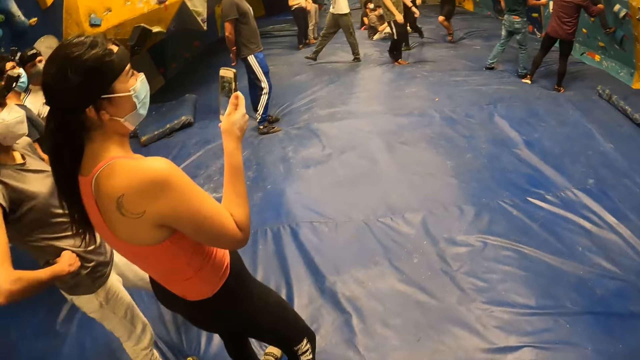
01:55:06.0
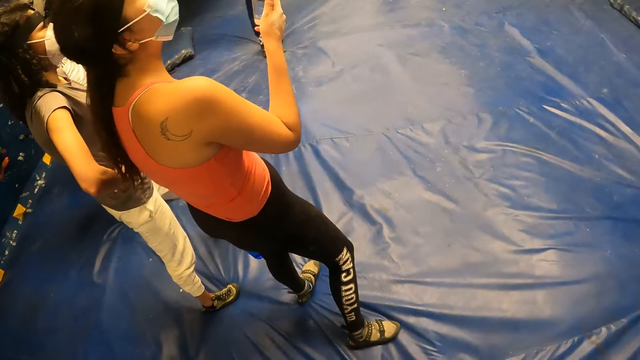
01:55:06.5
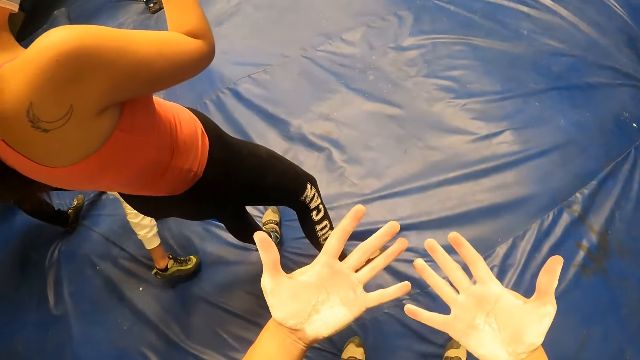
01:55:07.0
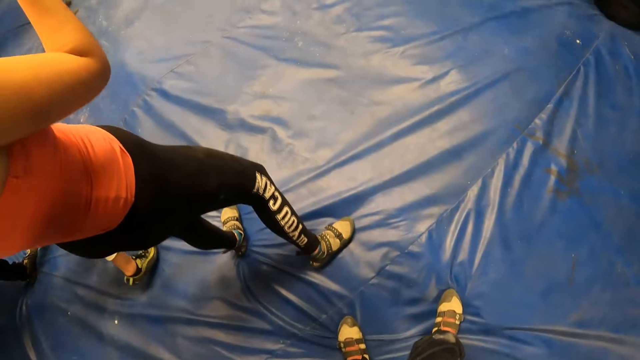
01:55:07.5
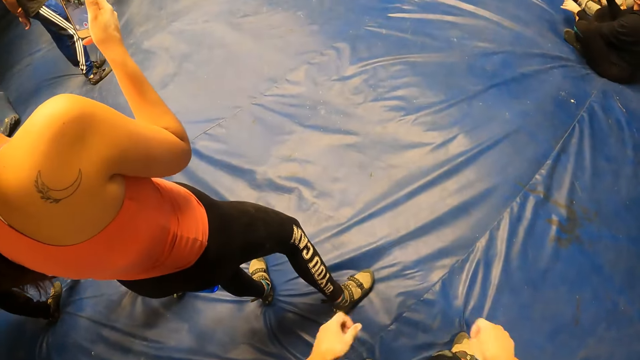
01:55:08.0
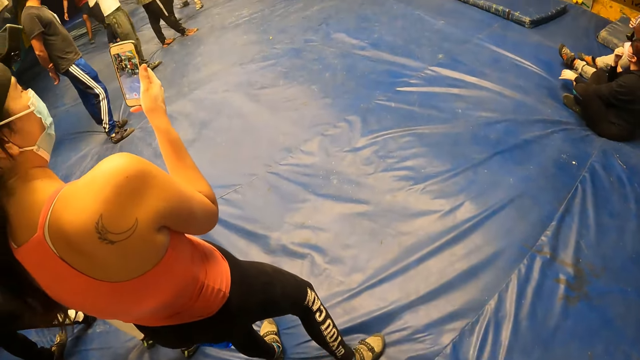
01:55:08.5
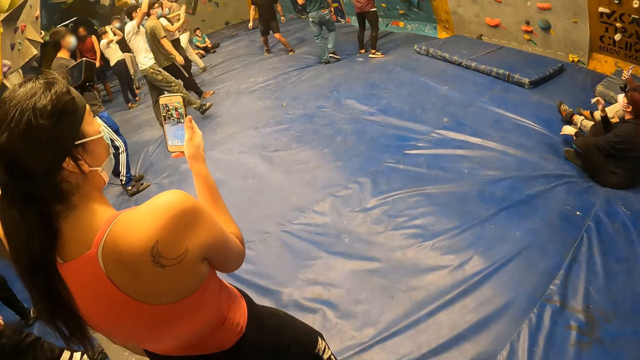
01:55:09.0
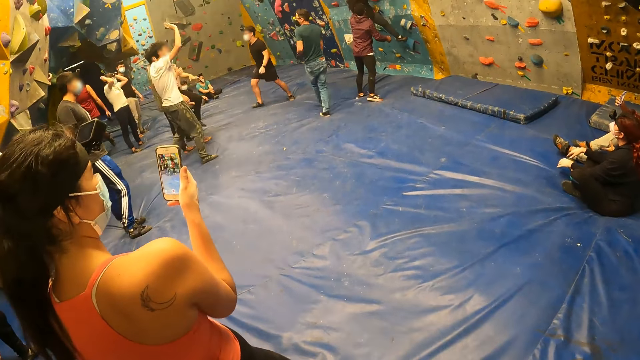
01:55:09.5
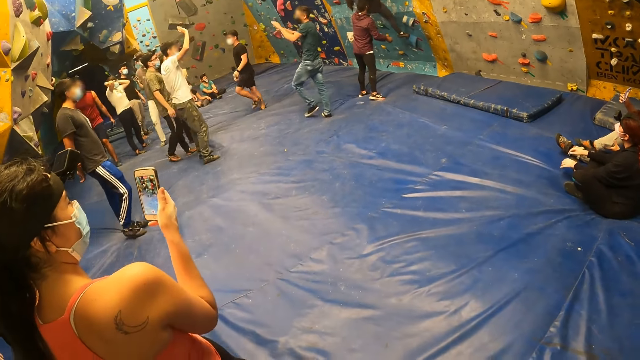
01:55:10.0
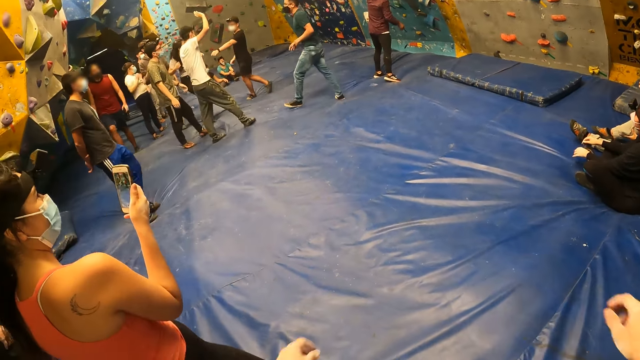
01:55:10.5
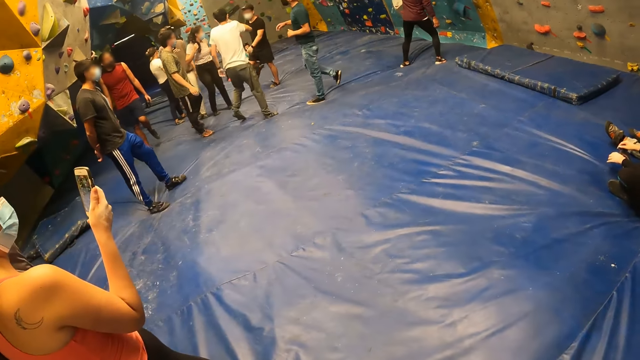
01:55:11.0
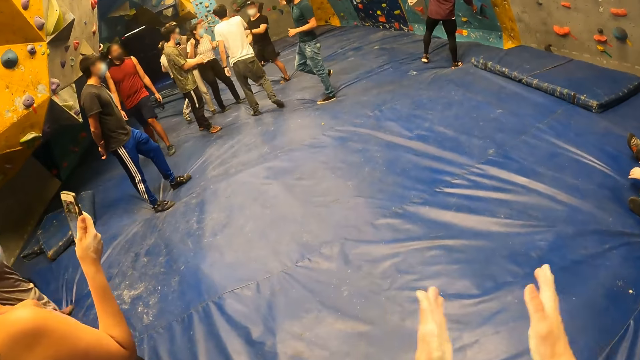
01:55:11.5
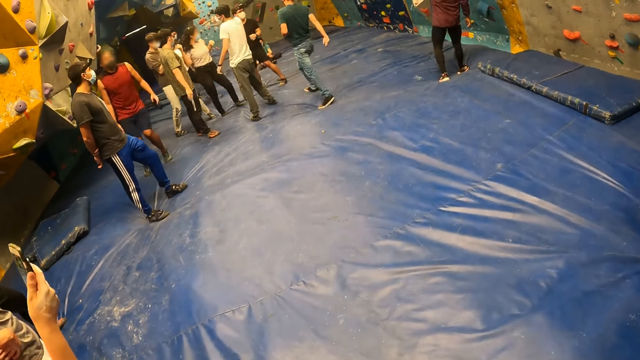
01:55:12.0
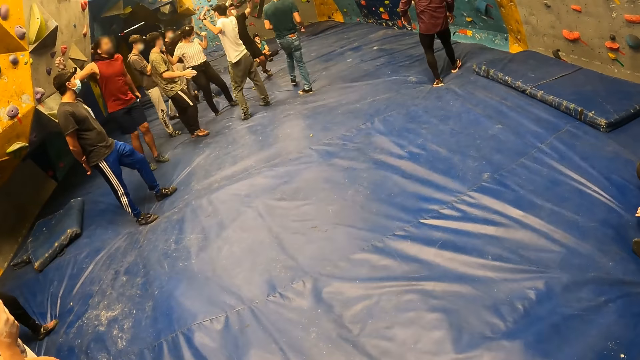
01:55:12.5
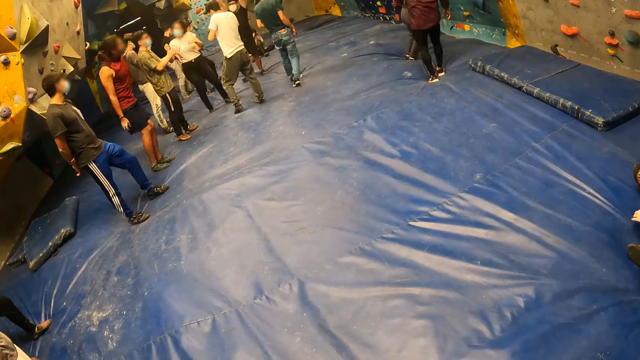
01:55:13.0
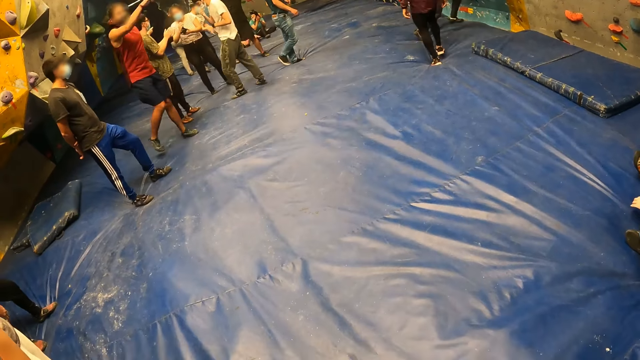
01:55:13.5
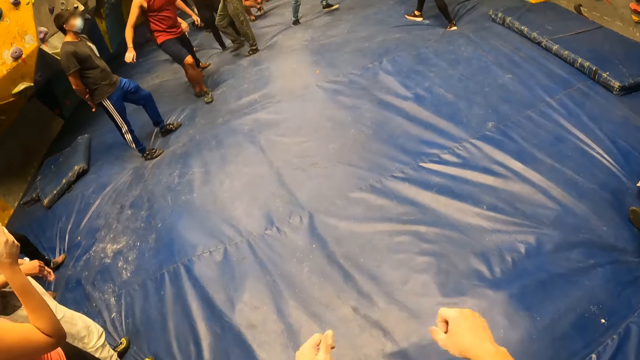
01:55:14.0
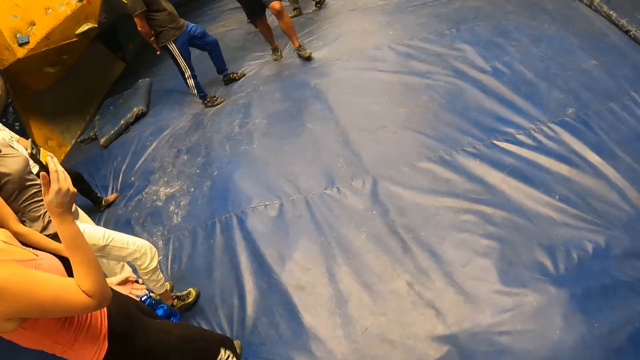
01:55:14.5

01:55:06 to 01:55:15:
The camera wearer inspects his hands. He swings his hands.

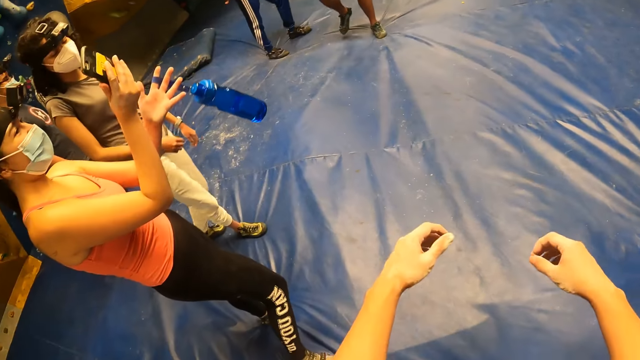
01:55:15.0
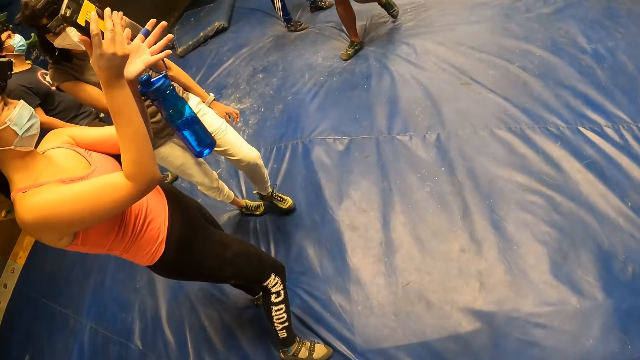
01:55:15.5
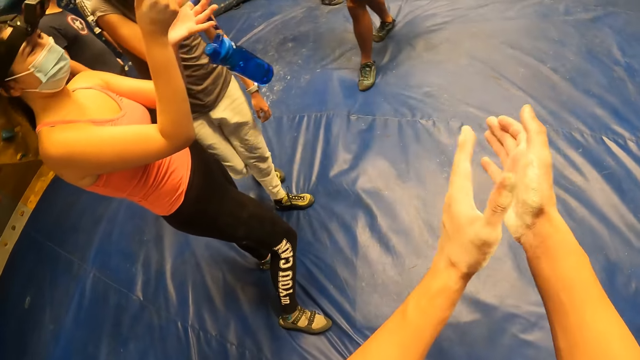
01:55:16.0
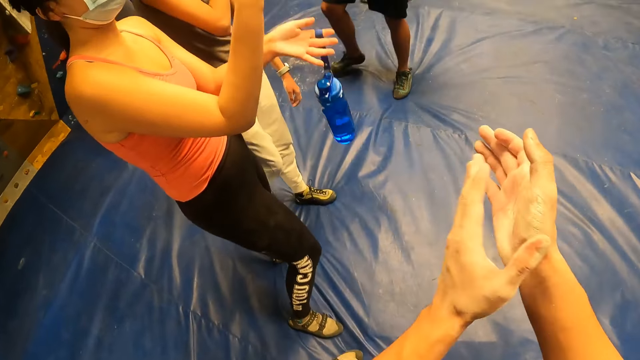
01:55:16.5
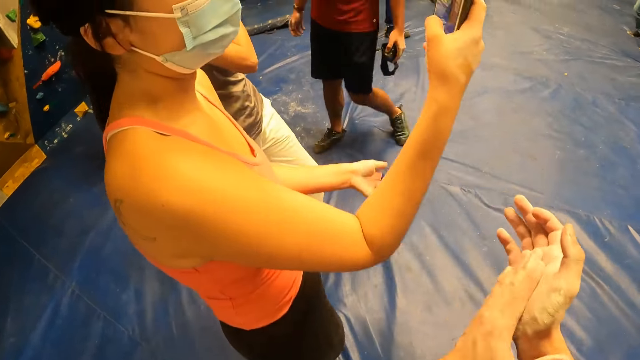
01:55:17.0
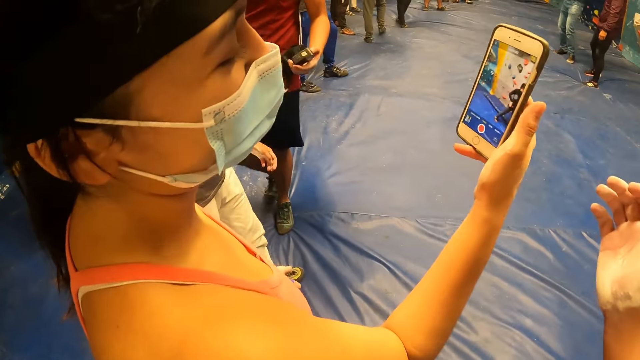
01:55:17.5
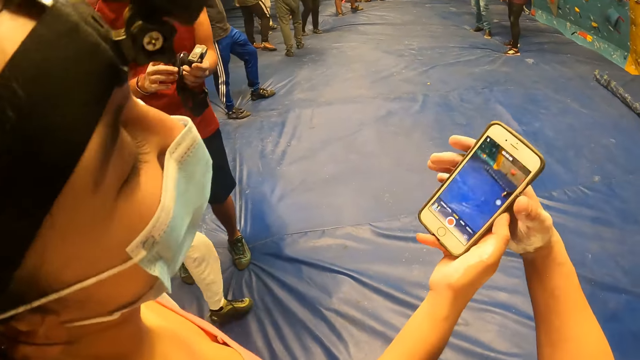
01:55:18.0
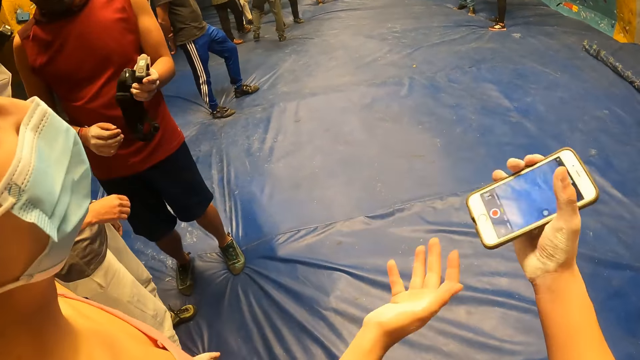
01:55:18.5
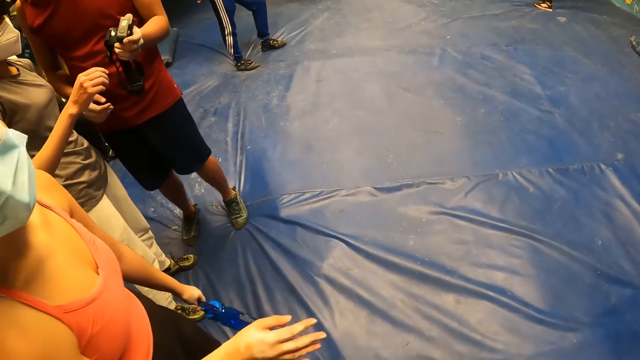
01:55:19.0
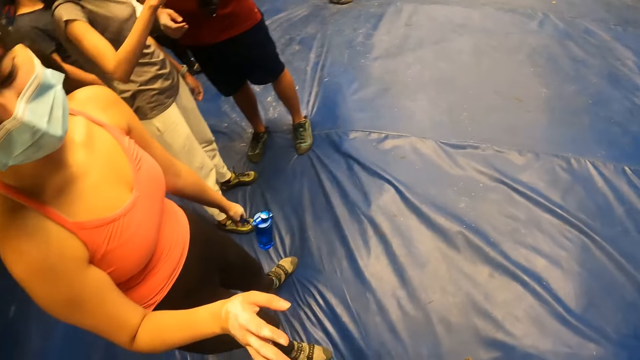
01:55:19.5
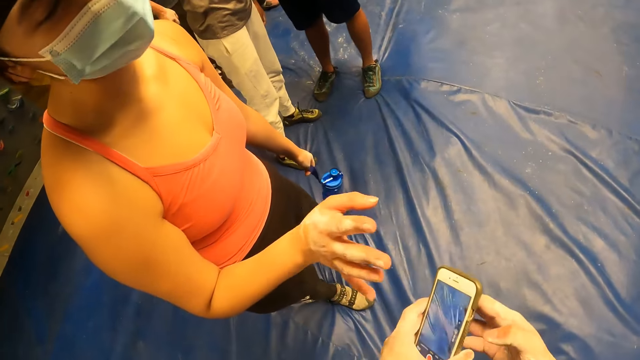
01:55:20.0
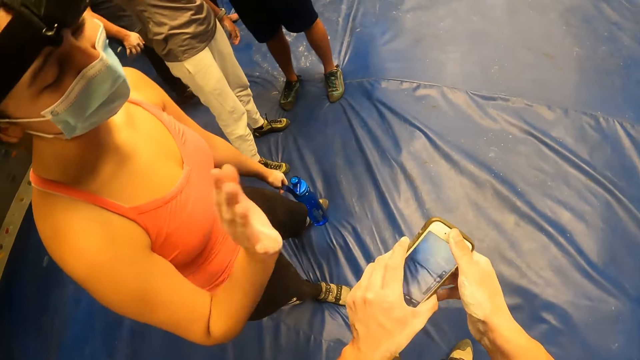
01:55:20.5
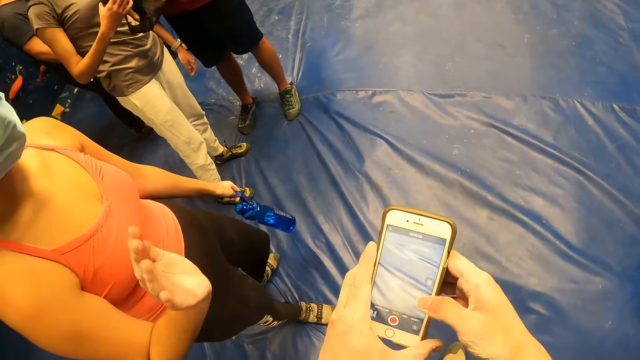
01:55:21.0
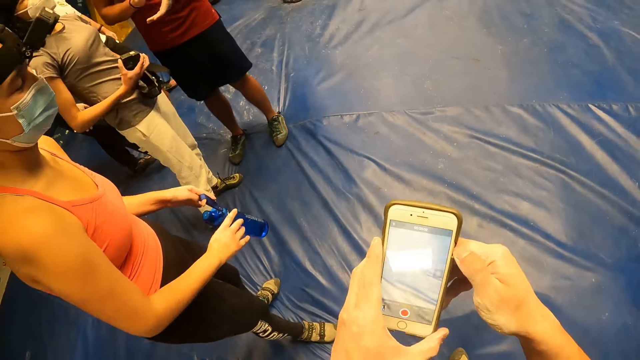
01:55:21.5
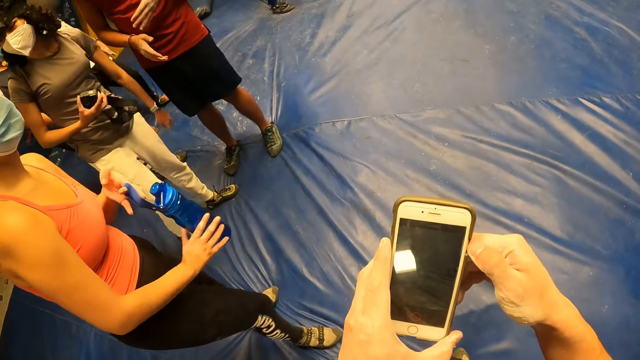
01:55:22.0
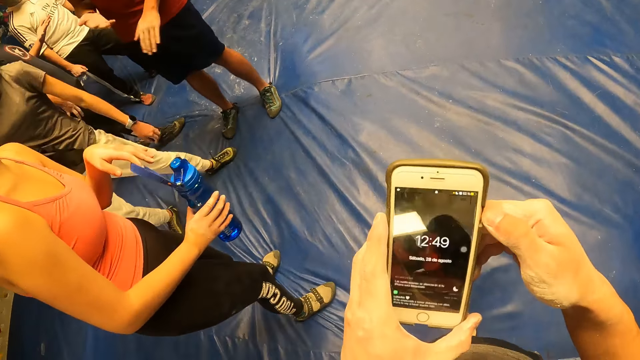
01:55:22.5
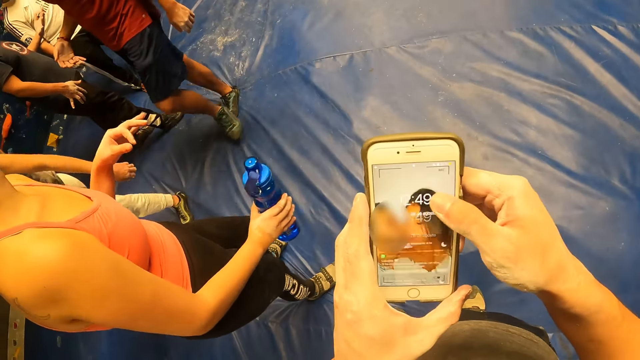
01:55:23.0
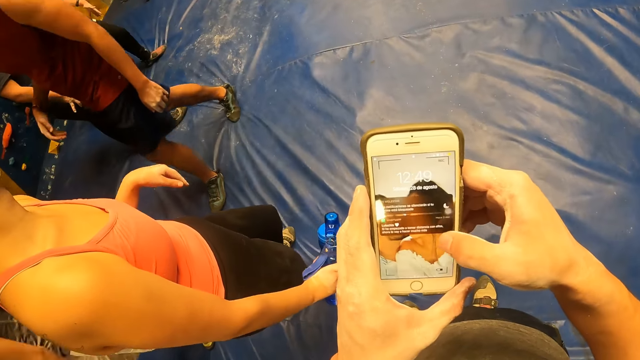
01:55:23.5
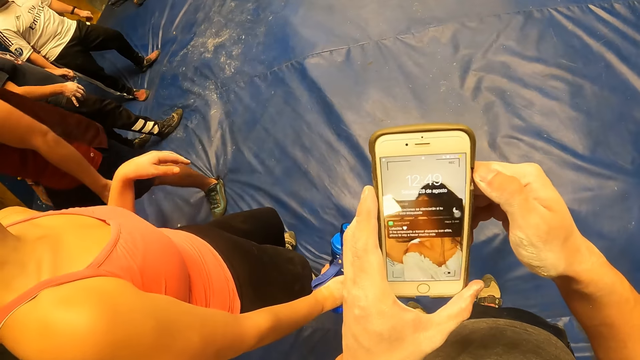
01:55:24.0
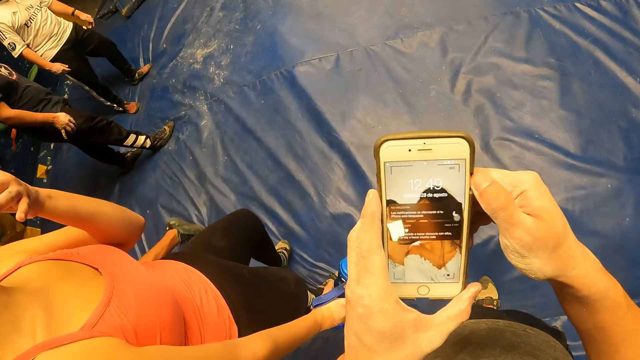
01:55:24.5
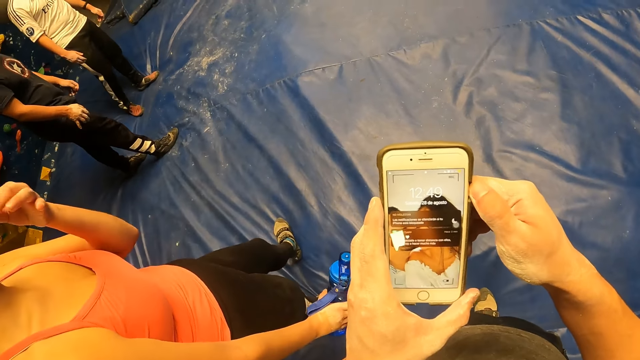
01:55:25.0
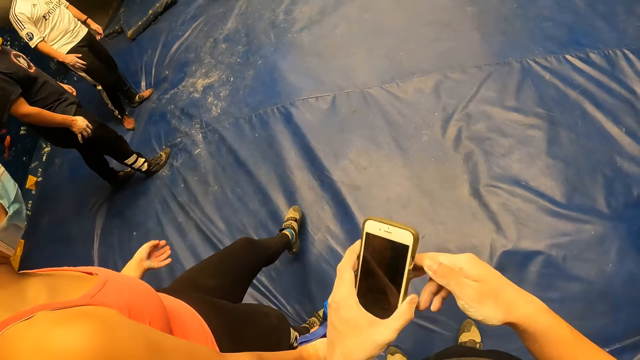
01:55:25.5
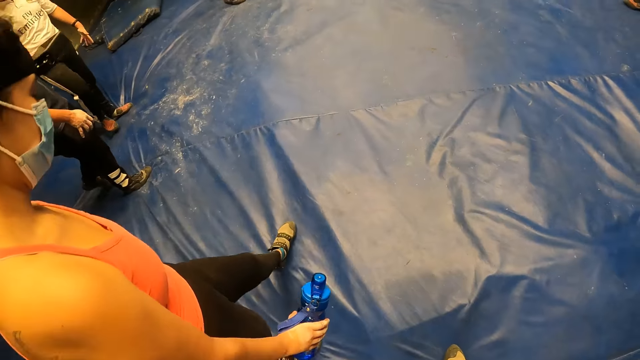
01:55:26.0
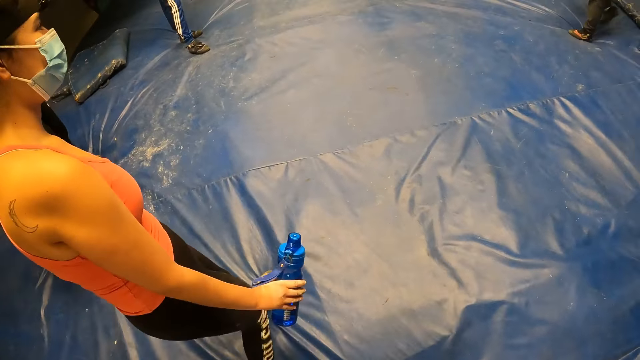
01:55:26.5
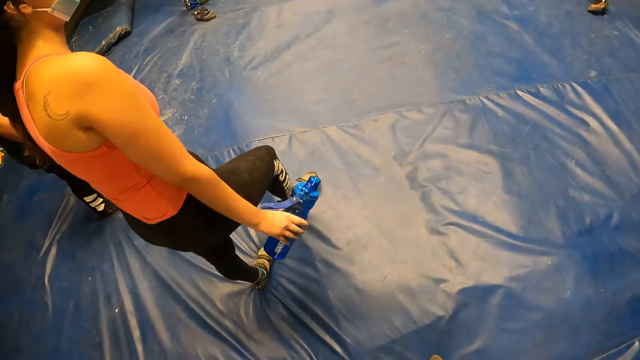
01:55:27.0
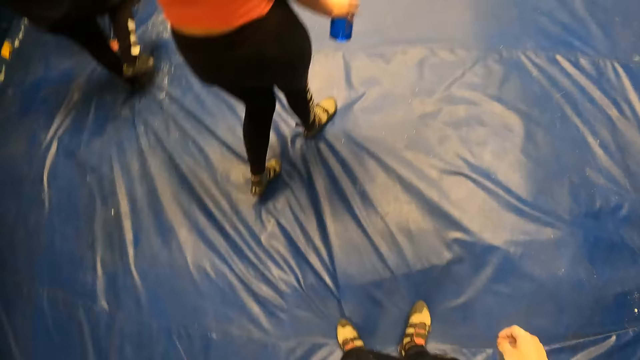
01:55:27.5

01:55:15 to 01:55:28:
The camera wearer claps his hands. He collects a phone with his right hand from a woman. He converses with the woman. He holds the phone with his hands. He looks at the phone. He operates the phone with his right hand.
